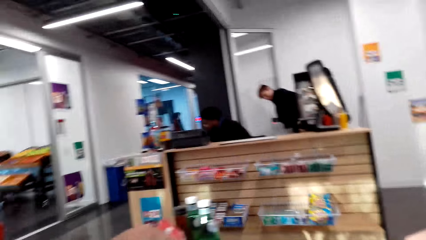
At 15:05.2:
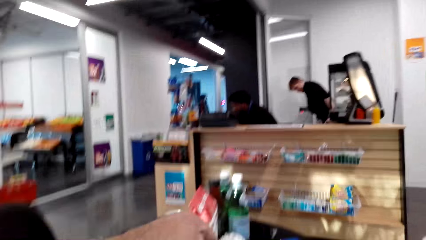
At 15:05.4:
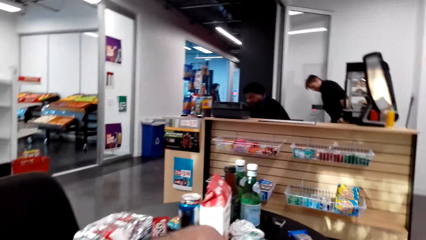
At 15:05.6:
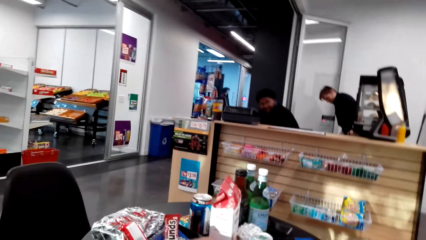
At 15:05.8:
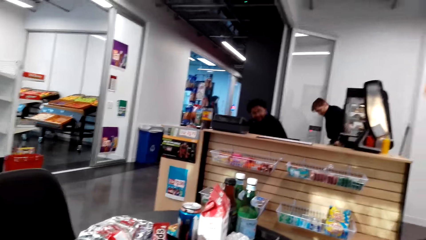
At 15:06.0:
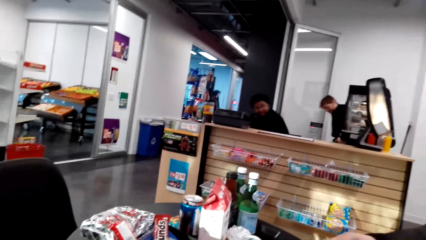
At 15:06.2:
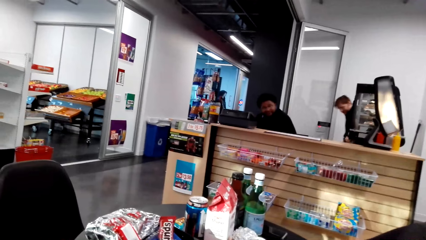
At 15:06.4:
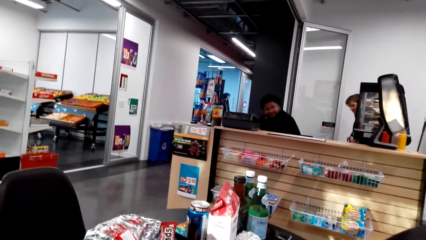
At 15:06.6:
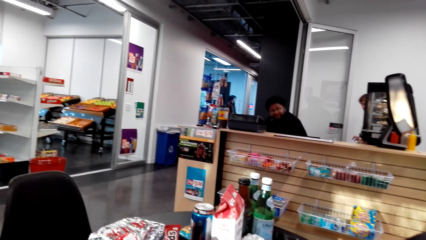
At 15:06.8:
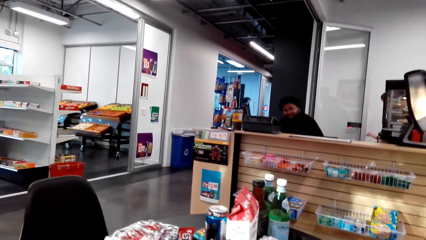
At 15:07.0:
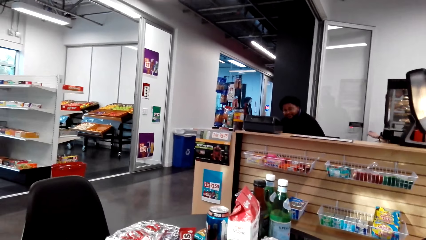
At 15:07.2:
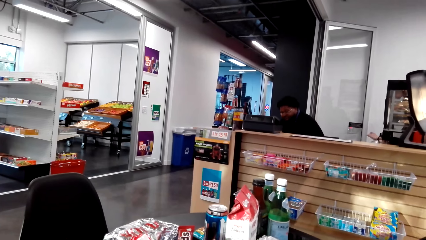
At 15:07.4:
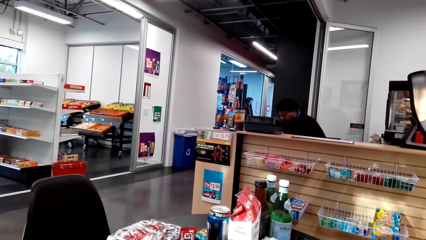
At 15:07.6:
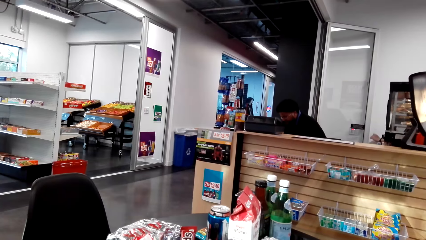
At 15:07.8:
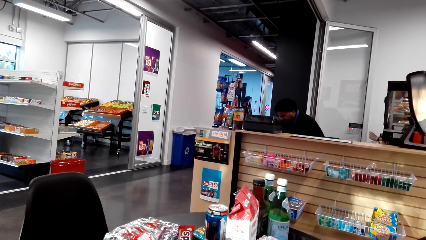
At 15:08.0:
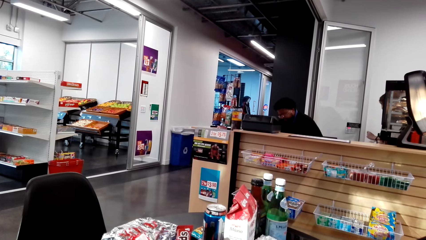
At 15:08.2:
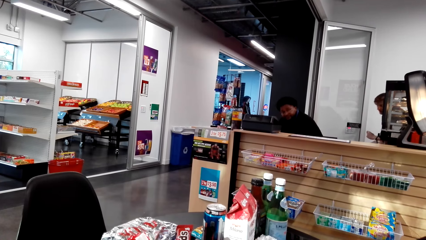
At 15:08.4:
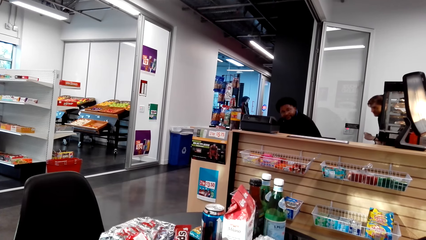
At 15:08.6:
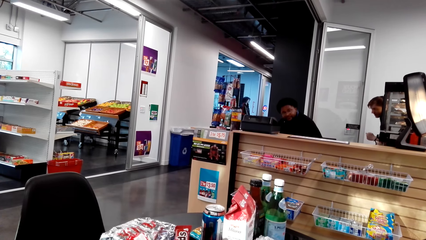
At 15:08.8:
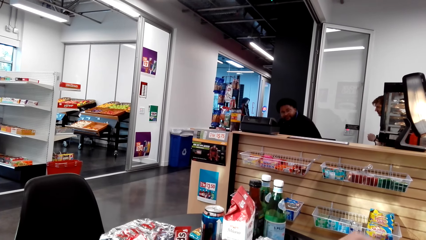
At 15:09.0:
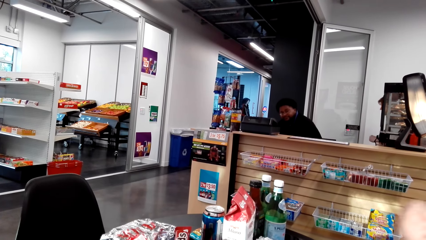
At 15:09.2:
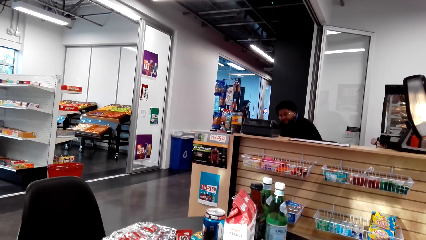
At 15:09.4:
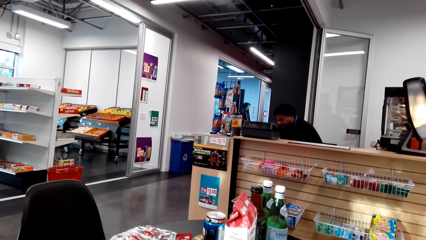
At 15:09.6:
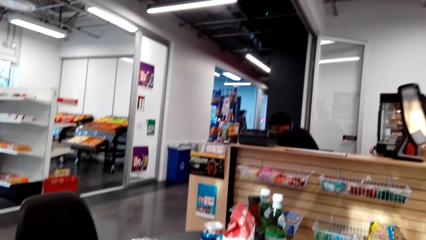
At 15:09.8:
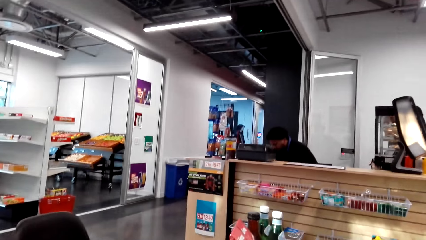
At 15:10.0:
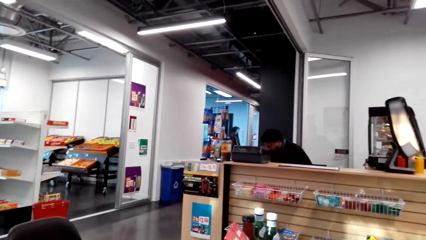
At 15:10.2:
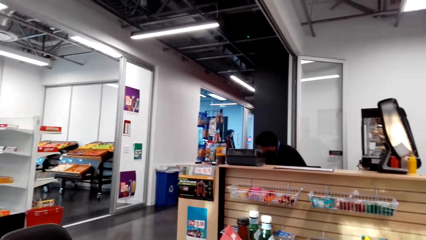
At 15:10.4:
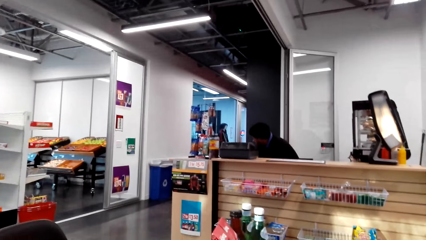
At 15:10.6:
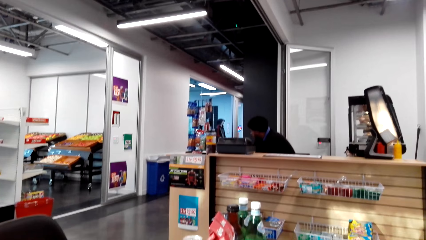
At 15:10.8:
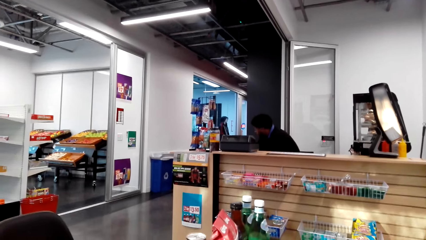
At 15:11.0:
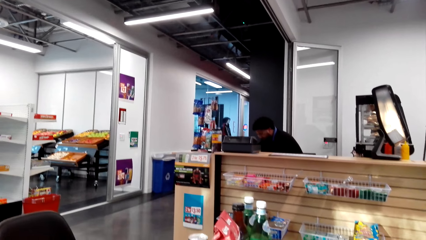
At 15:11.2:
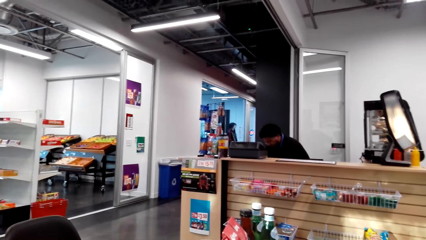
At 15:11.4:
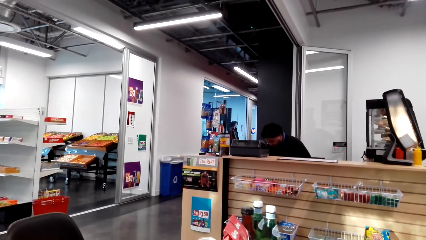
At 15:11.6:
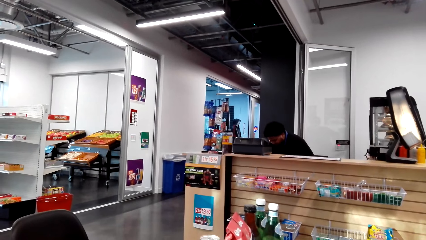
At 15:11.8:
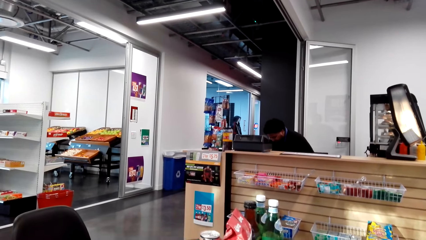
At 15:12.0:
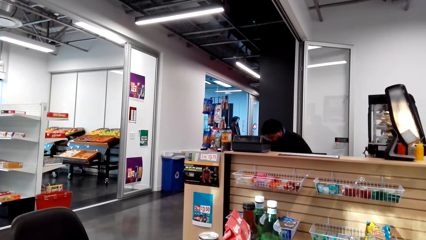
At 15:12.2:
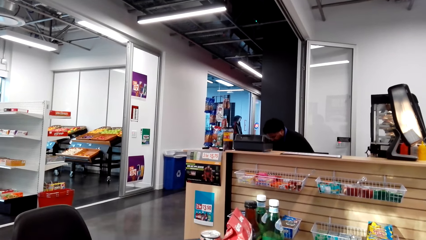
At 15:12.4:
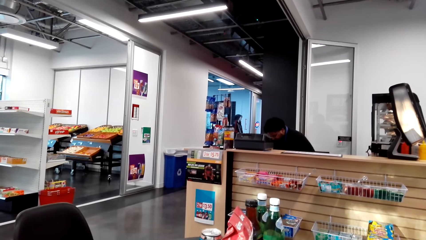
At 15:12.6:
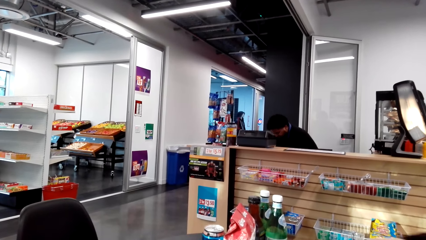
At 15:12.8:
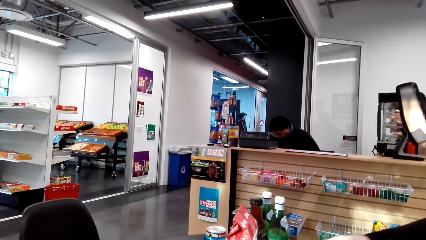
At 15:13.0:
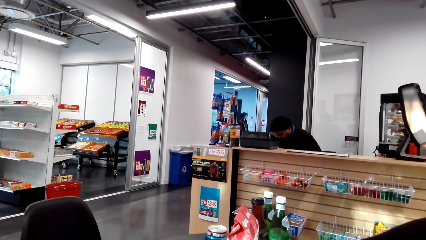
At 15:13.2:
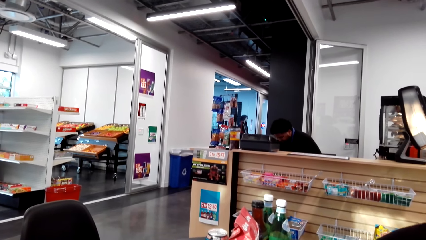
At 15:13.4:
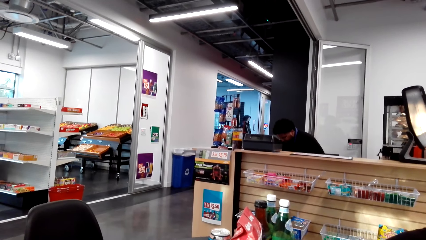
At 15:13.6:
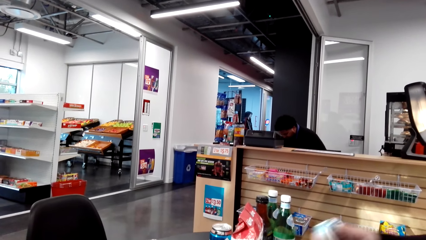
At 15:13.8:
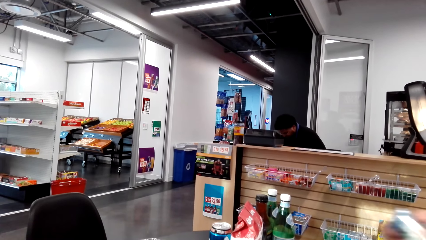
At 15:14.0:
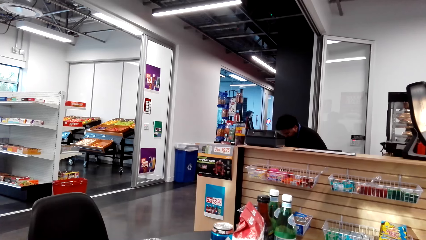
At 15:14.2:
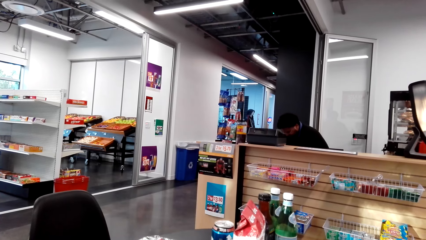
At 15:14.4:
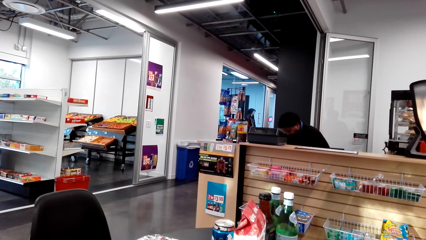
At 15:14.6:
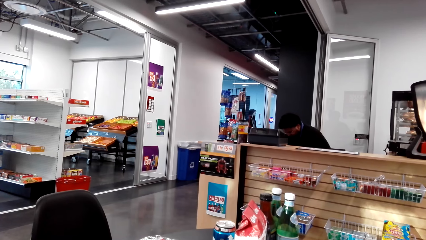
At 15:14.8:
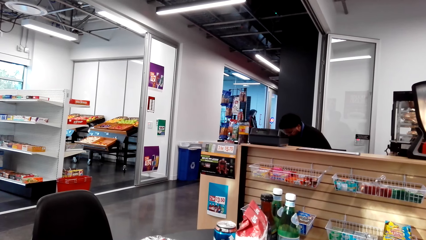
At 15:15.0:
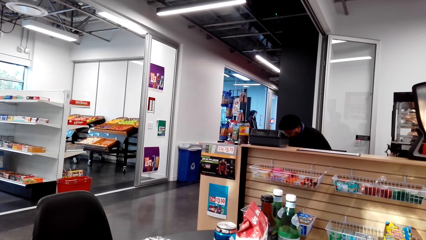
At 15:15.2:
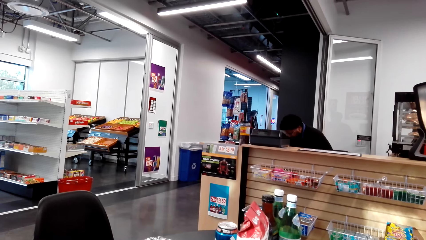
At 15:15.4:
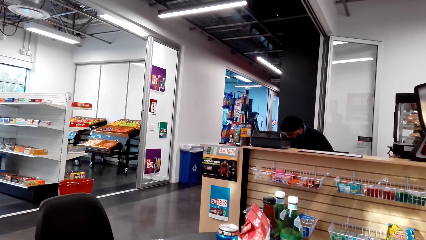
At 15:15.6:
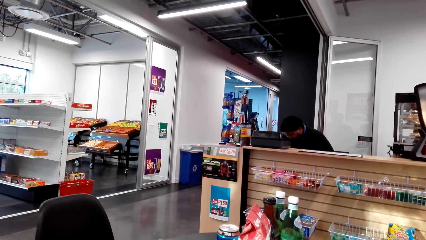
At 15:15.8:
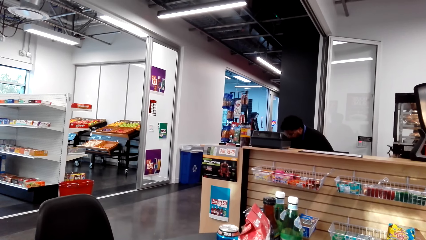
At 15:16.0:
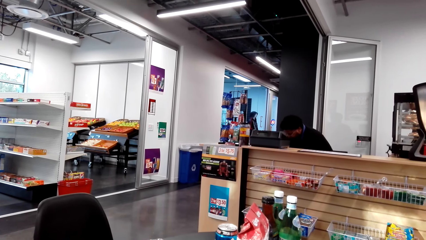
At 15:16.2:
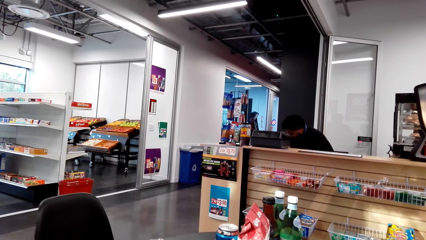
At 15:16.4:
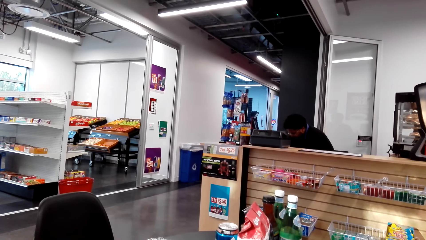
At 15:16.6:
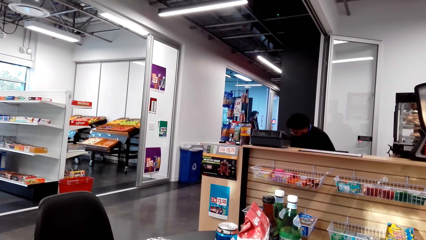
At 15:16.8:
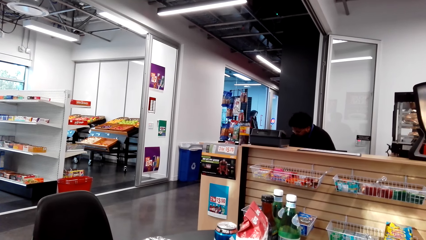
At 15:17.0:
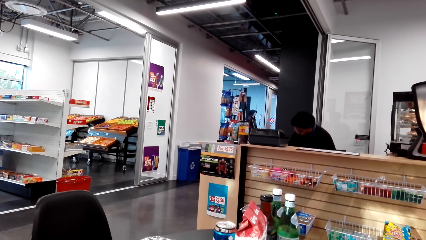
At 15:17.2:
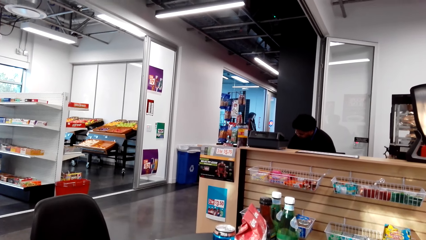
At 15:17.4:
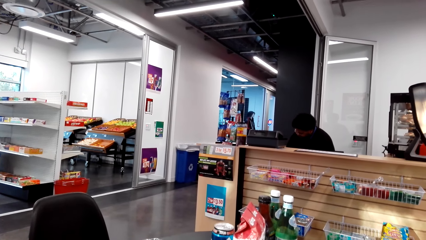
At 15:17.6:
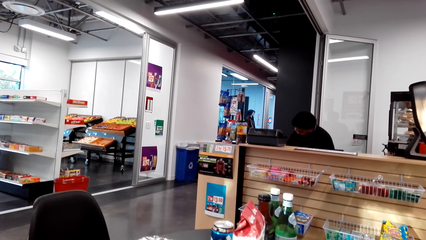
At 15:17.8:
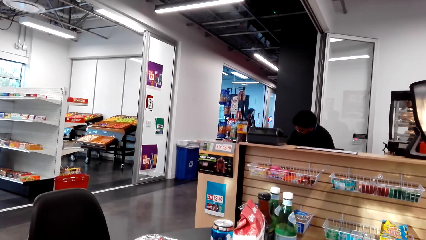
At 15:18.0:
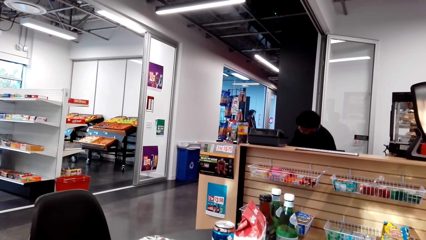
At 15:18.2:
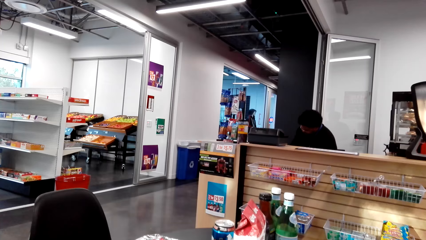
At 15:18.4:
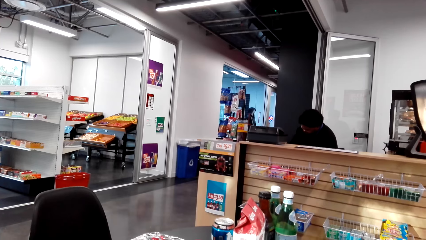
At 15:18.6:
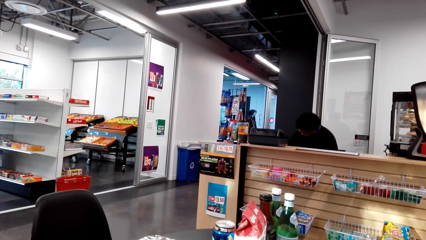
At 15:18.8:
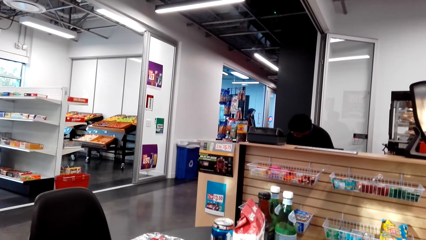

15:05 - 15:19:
A man sits on a chair. A woman moves a hand. The camera wearer talks with the woman. The woman moves a hand and holds a can.

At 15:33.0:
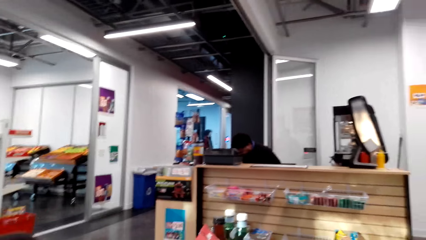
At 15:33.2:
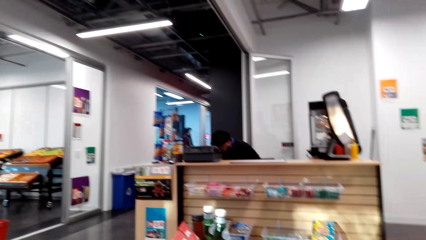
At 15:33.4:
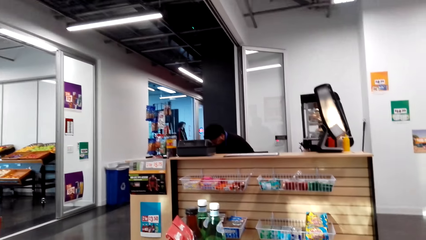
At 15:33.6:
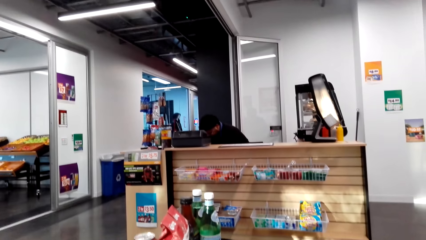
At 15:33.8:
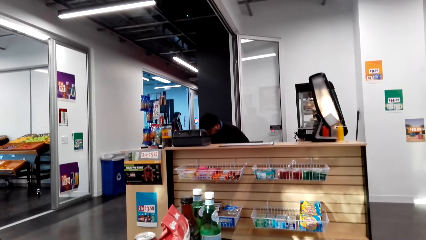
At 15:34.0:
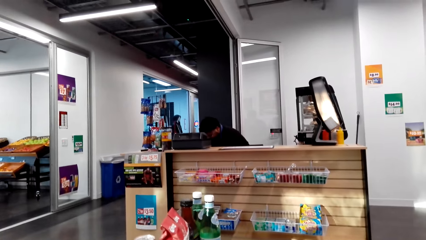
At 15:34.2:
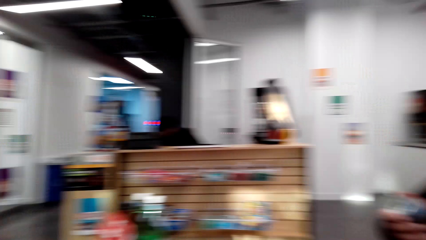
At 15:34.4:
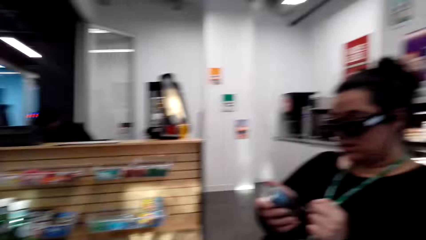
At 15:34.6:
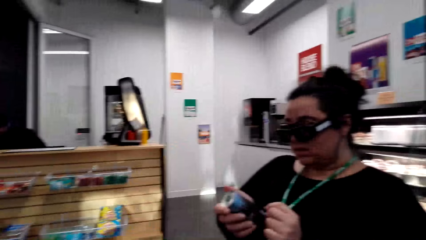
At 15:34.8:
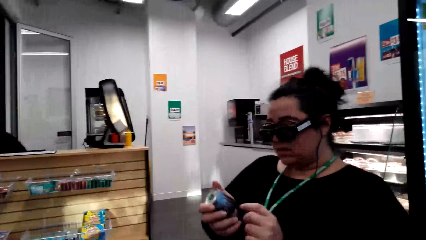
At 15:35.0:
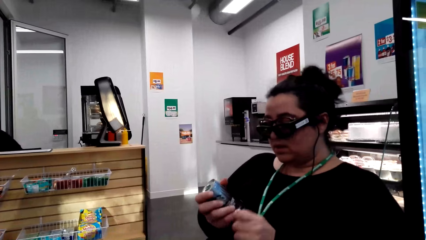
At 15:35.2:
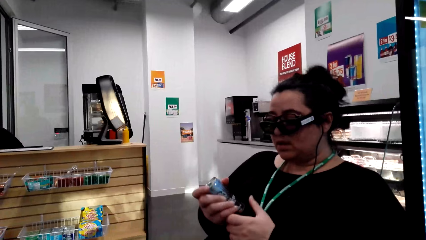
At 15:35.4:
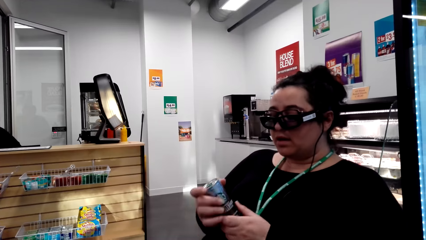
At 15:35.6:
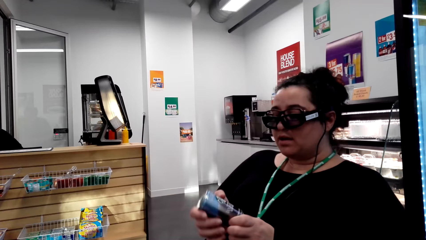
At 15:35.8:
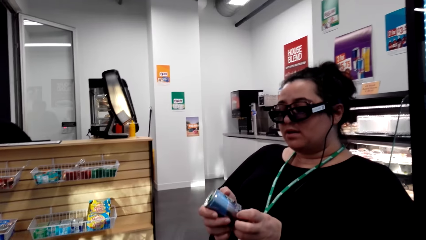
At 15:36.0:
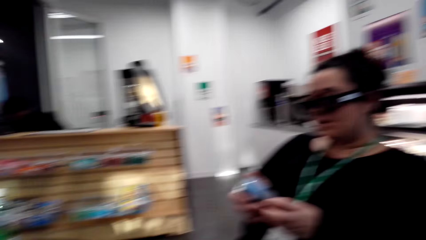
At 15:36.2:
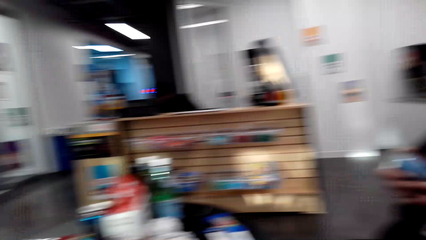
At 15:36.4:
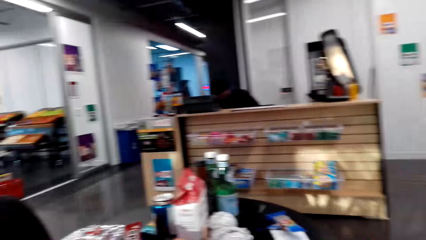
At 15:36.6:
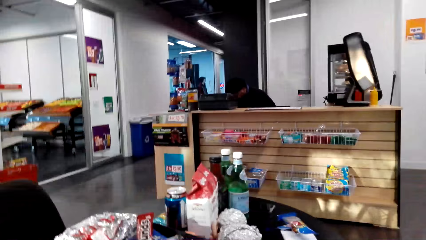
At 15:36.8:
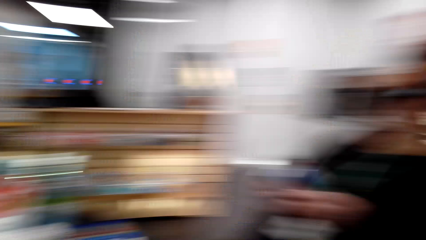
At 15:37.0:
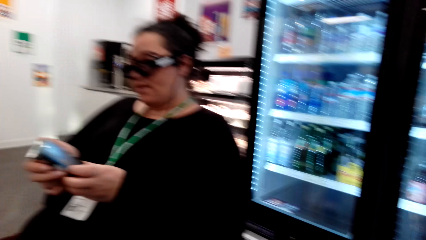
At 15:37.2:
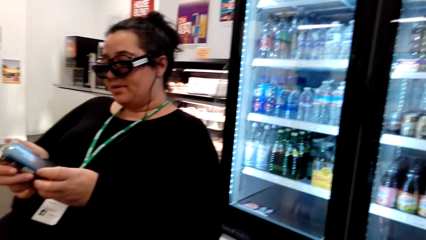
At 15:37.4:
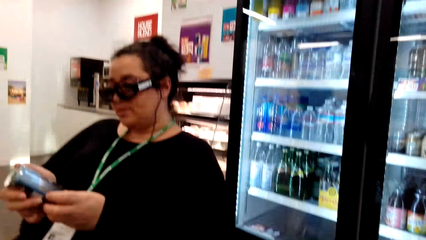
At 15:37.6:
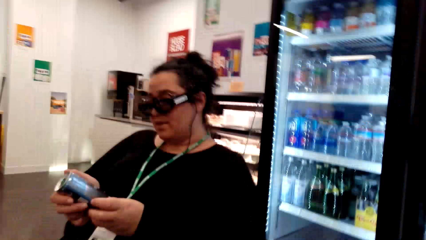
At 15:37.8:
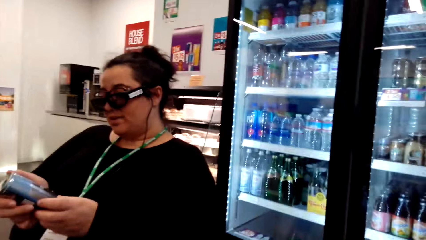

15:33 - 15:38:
A woman holds a can. The camera wearer looks around the supermarket.
